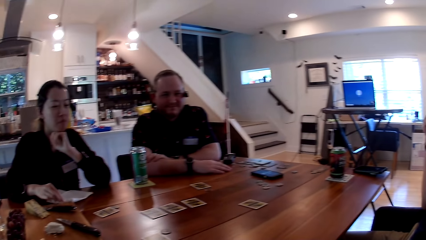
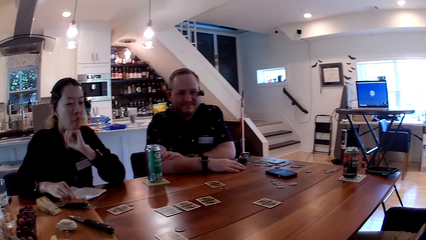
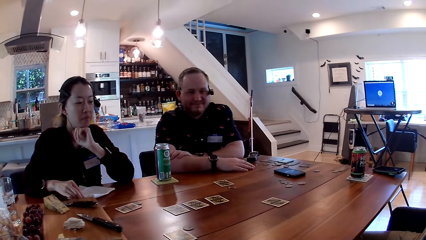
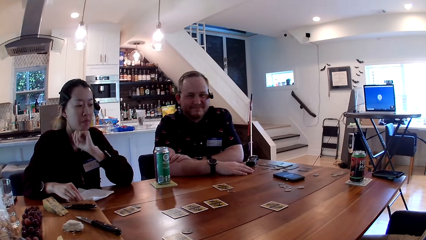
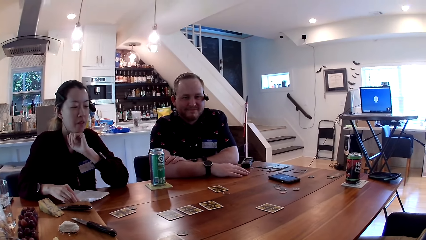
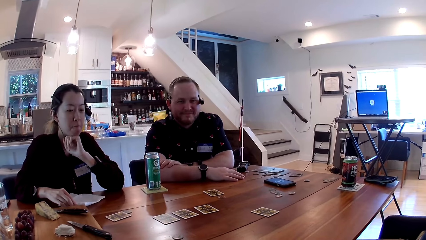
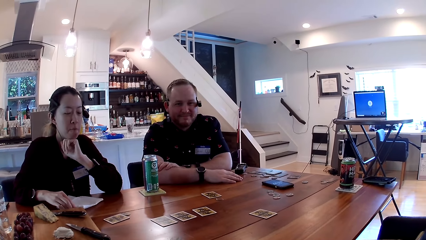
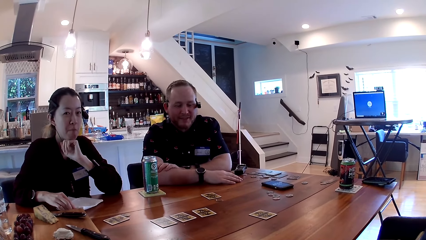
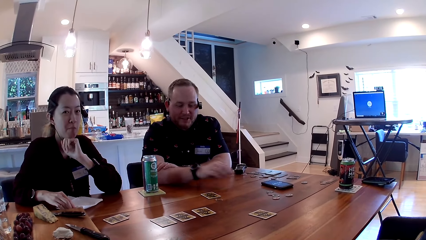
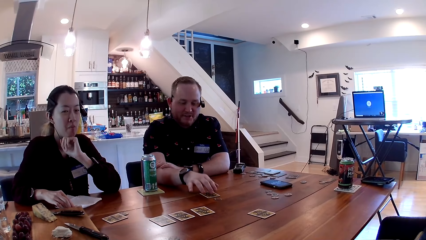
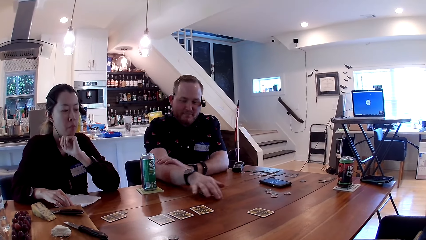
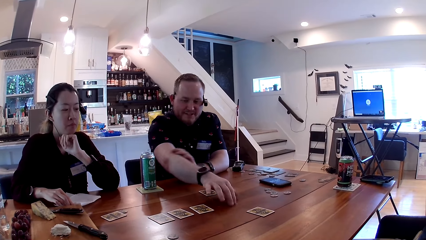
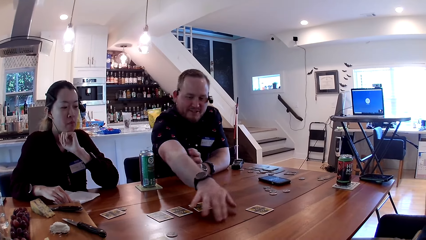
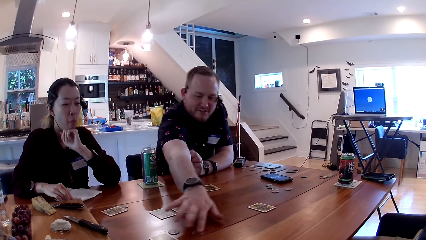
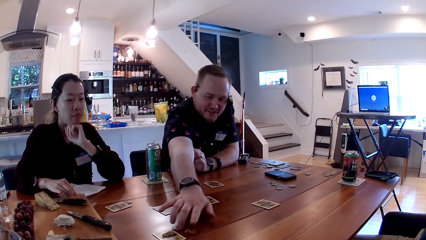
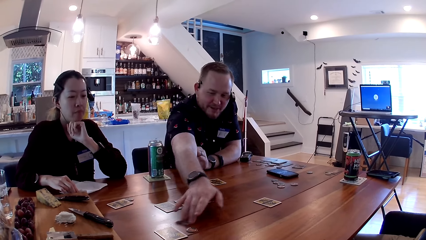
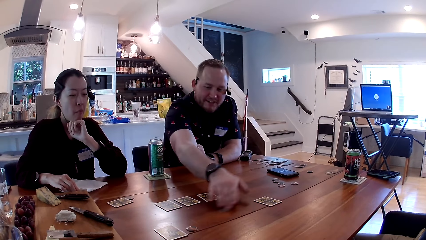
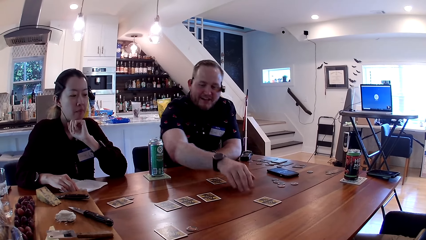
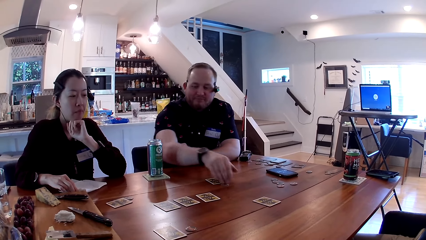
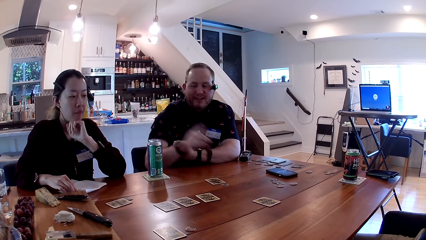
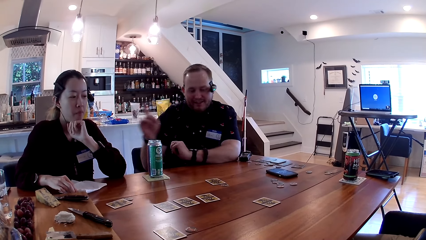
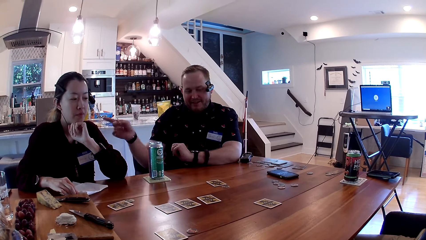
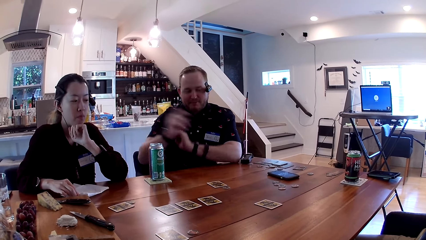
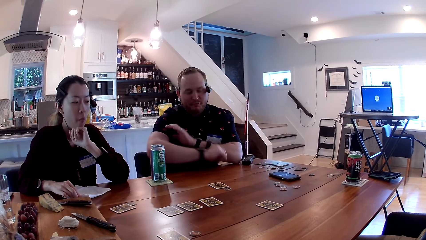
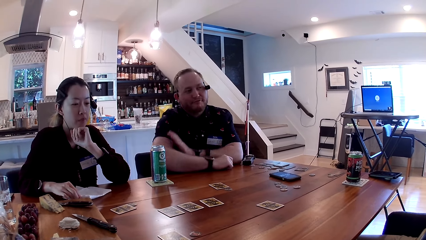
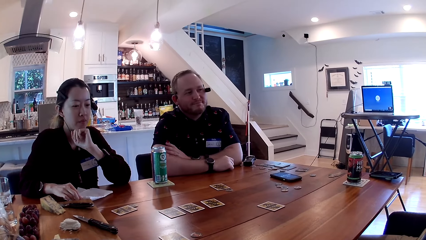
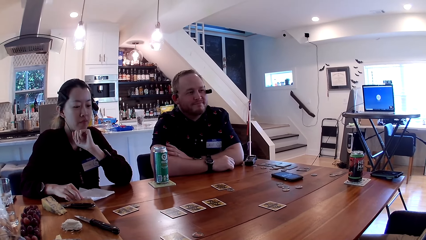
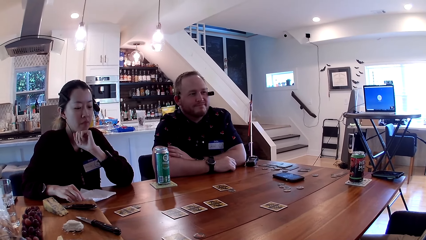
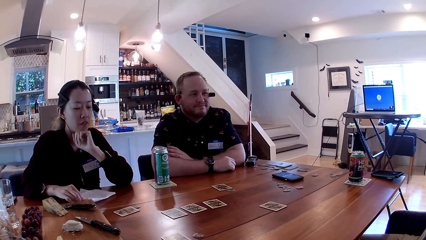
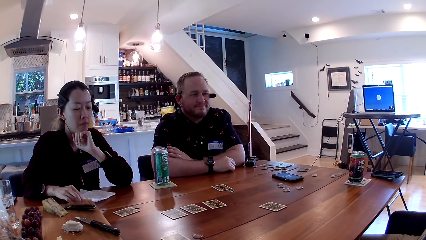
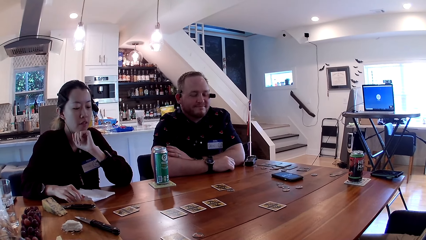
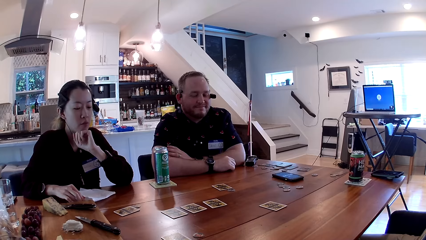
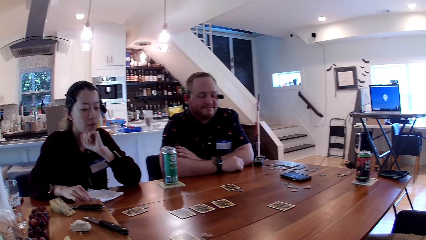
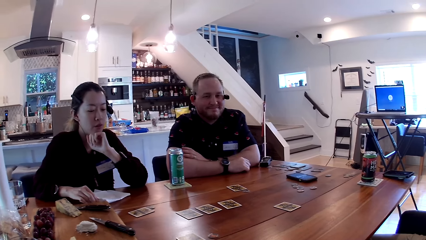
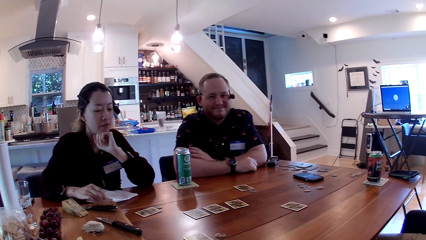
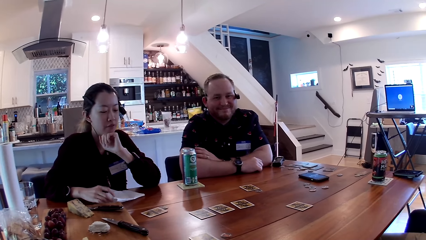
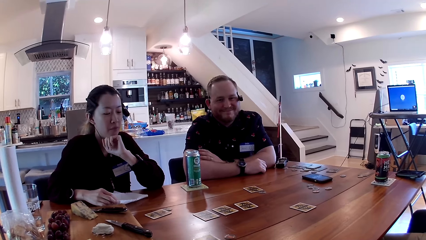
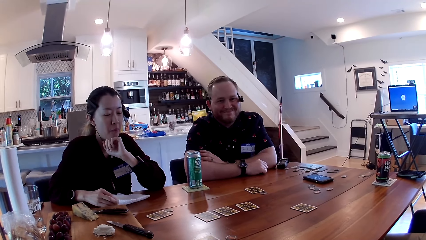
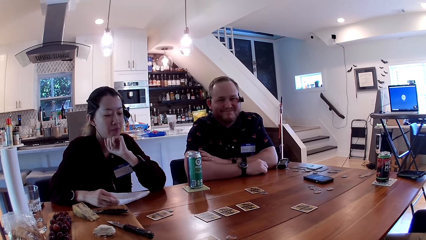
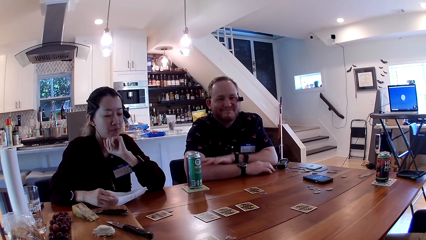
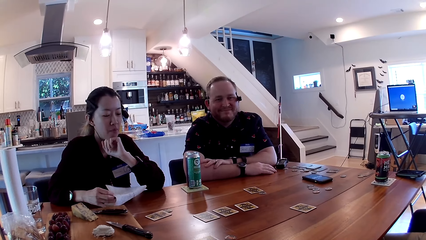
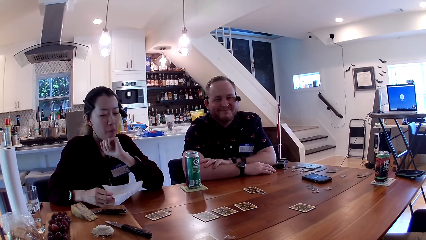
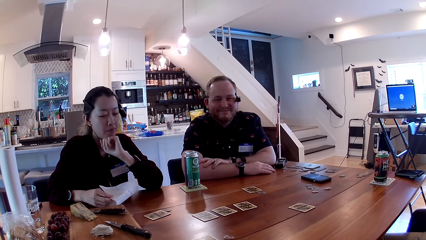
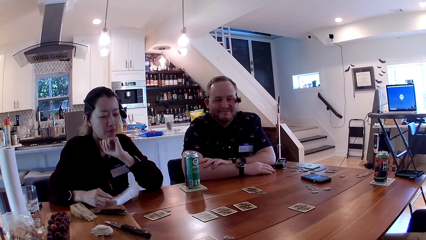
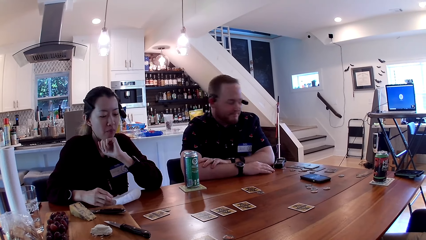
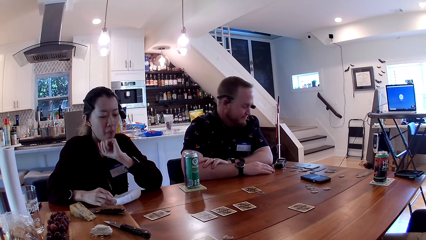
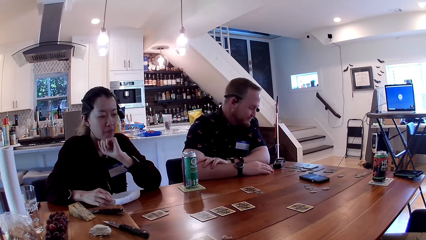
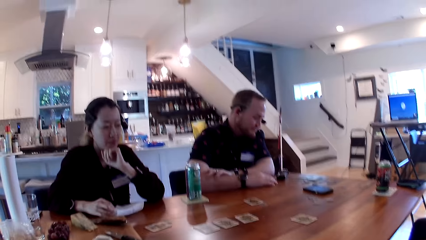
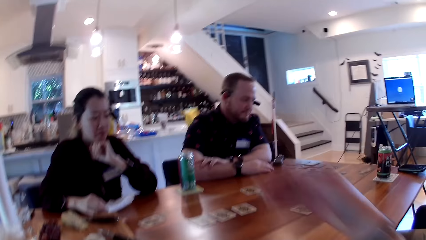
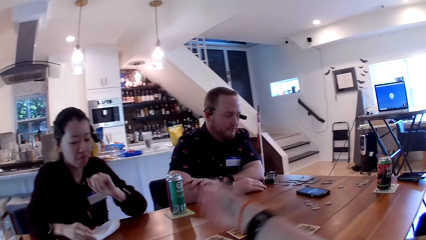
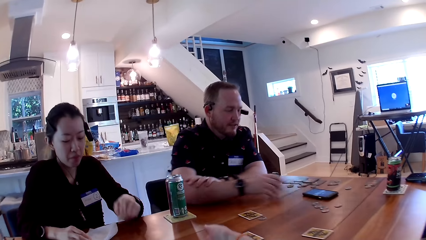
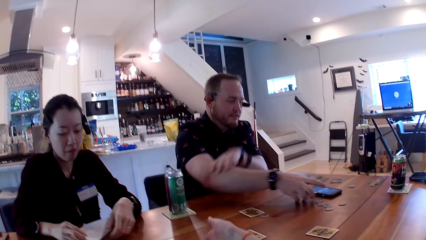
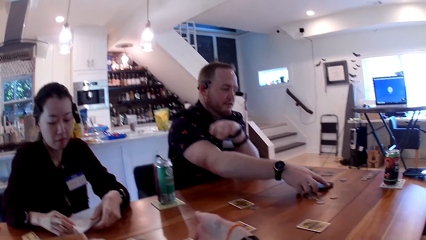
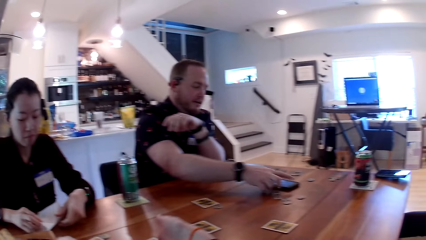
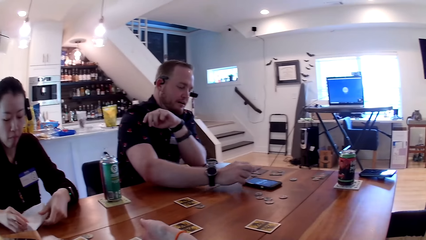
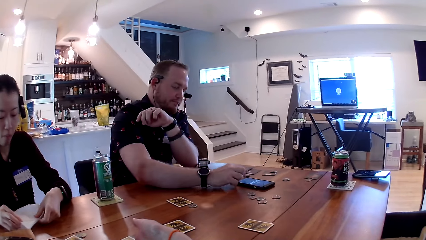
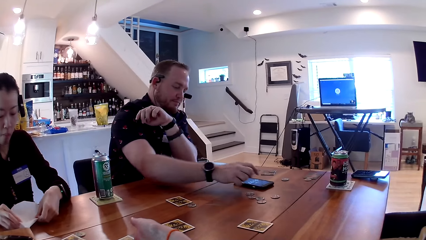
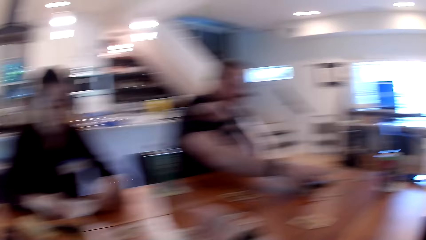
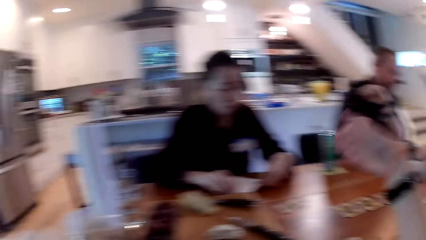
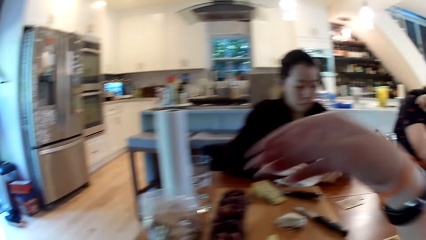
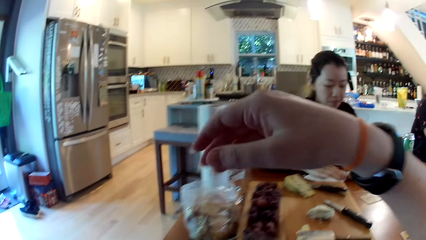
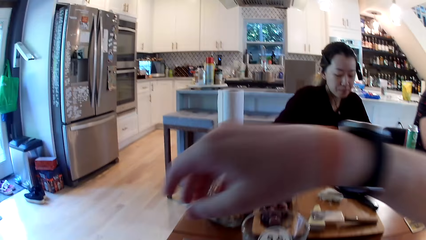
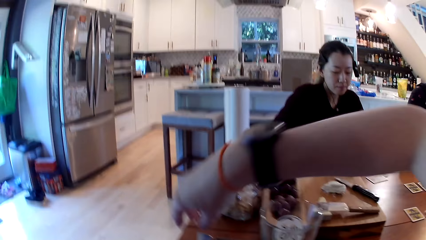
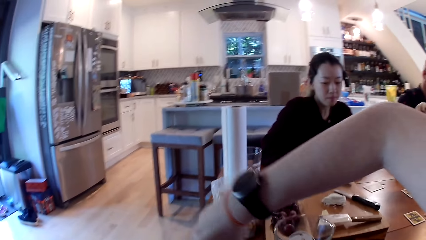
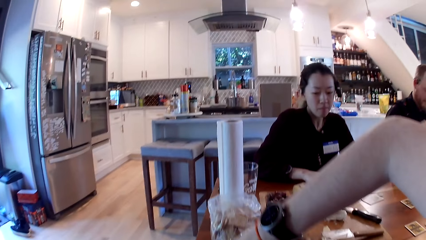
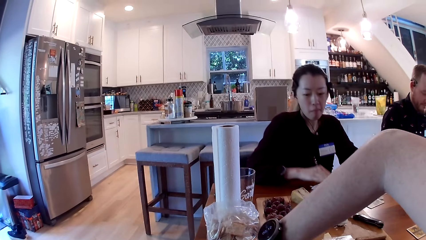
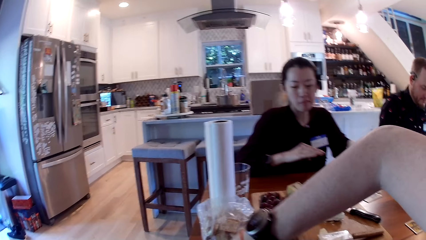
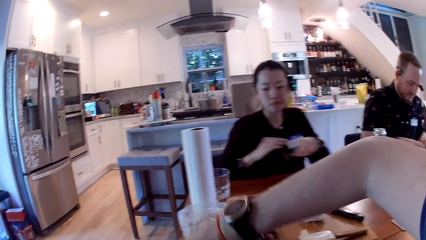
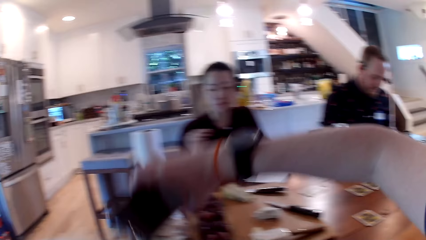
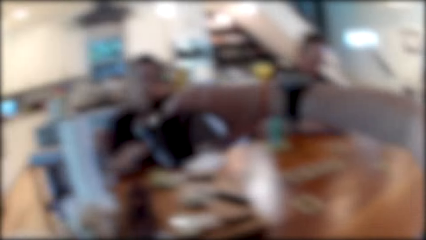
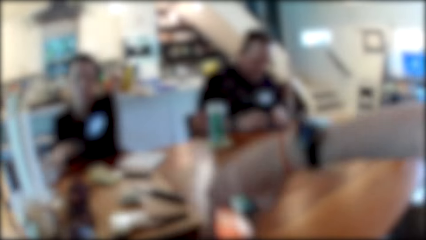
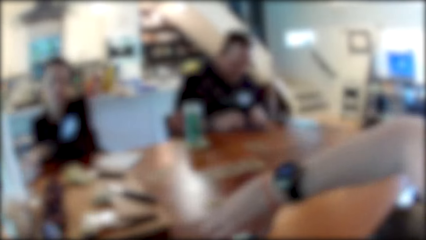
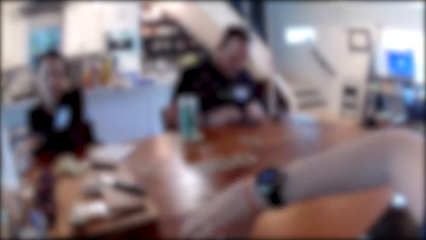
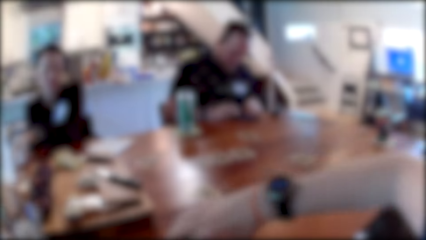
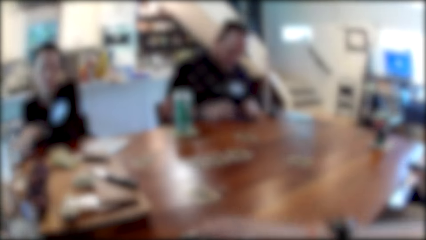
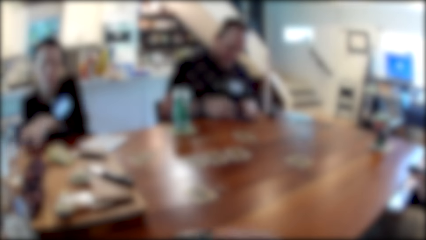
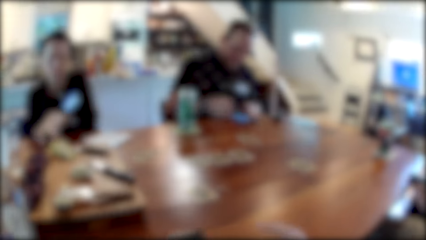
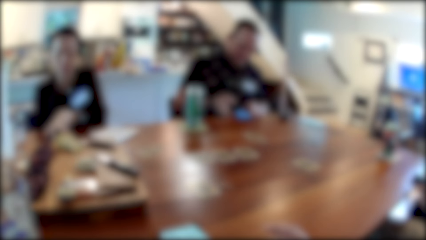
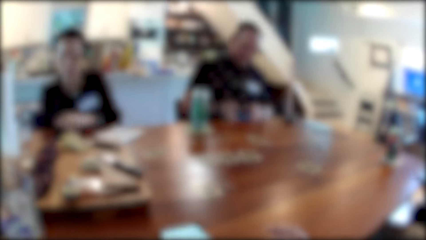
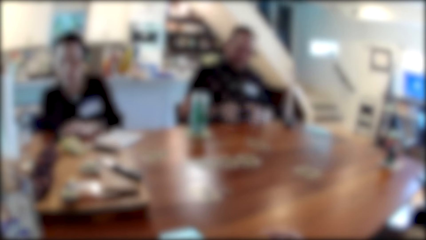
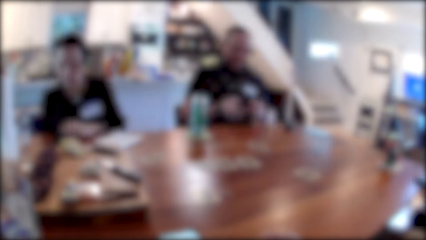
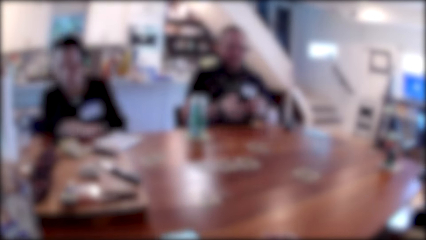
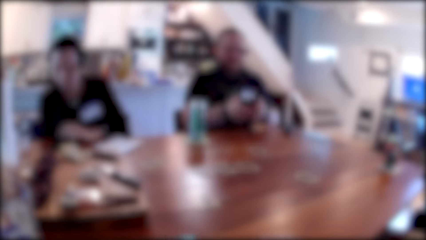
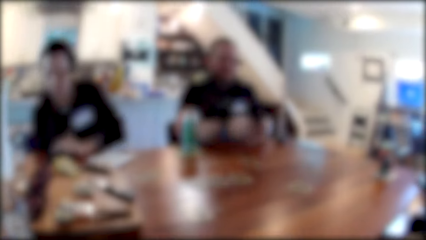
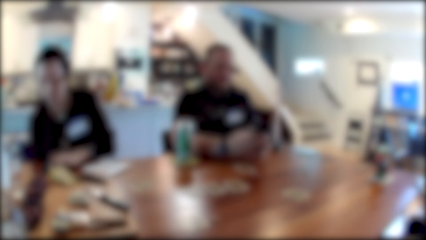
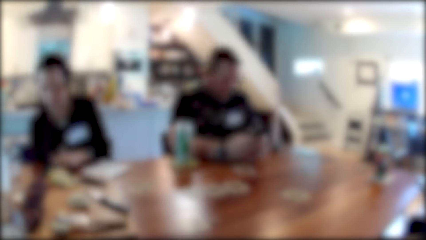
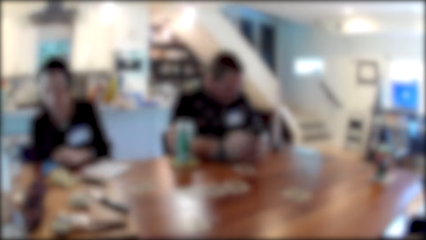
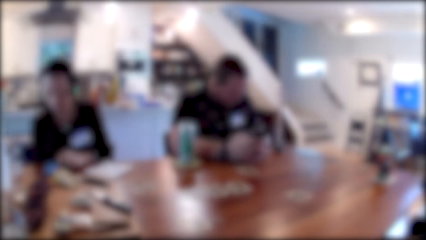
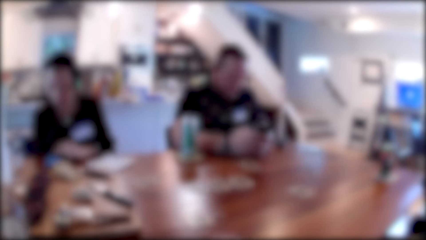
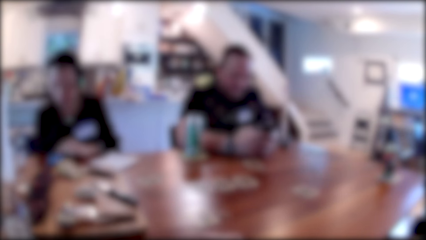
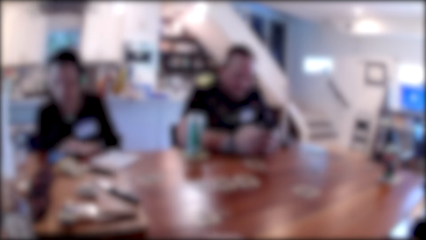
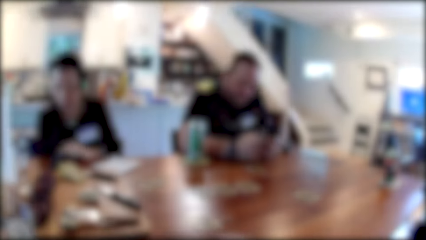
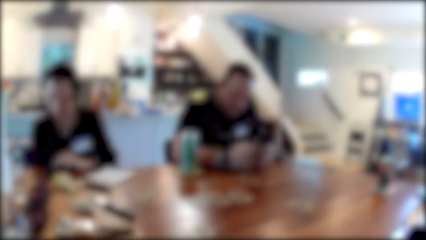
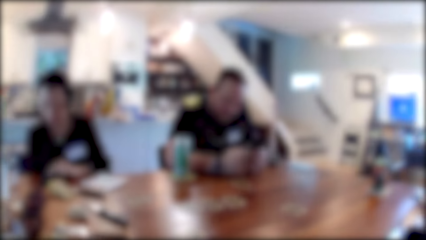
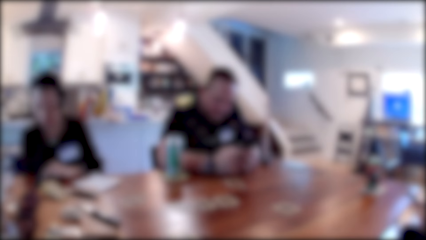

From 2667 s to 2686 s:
A man pulls a game chip and talks to colleagues. He talks to colleagues again. A woman responds to the man. The camera wearer talks to colleagues. They grab a mobile phone. They place the mobile phone on the table. They use the mobile phone. They pause.
